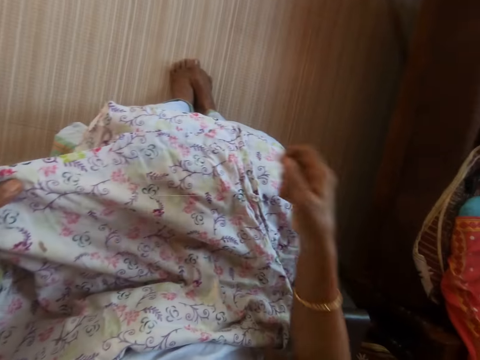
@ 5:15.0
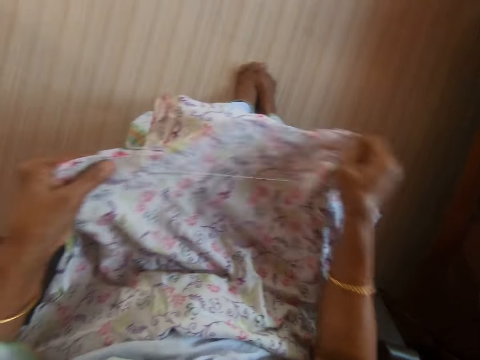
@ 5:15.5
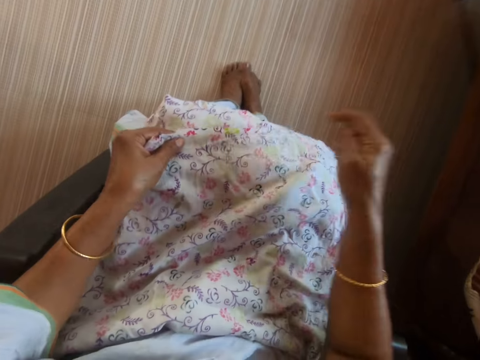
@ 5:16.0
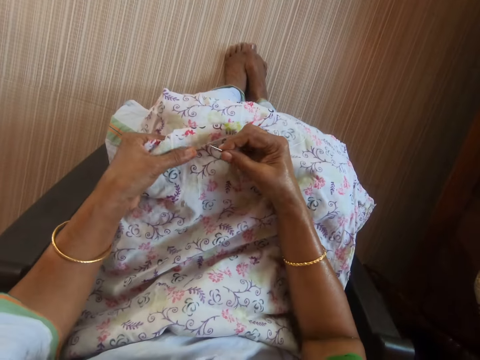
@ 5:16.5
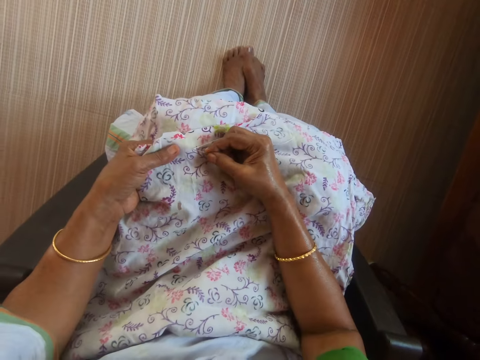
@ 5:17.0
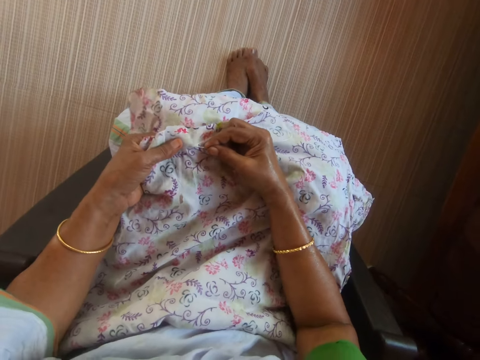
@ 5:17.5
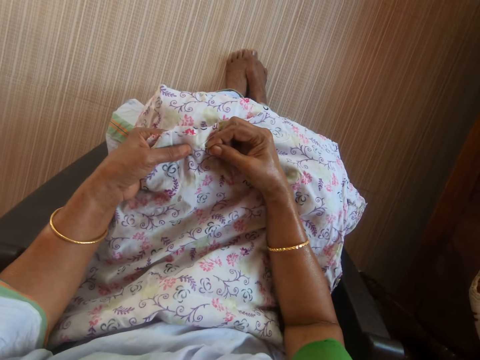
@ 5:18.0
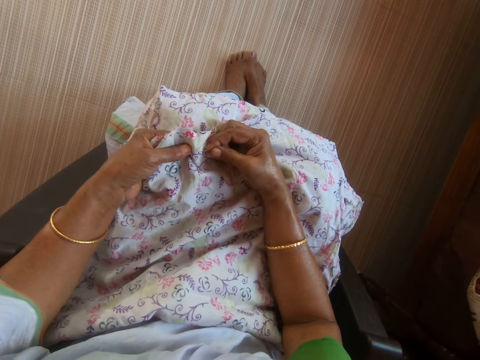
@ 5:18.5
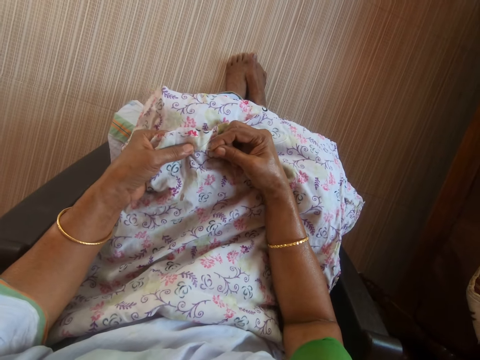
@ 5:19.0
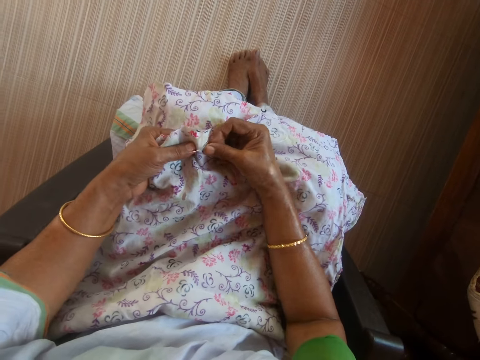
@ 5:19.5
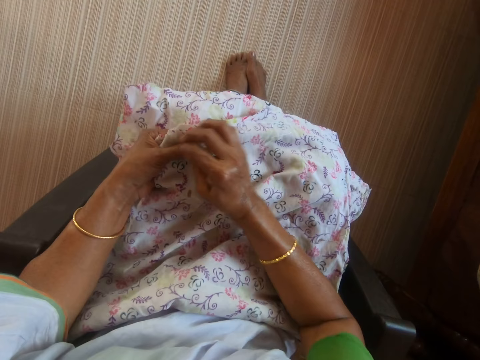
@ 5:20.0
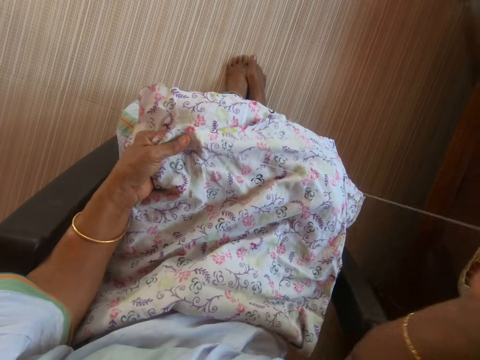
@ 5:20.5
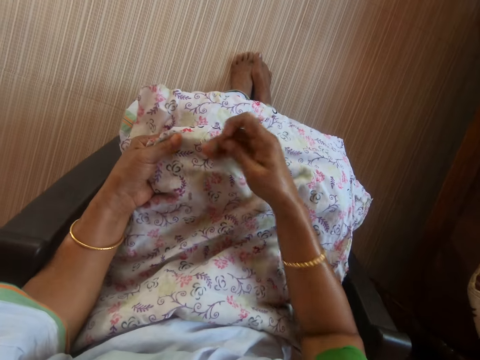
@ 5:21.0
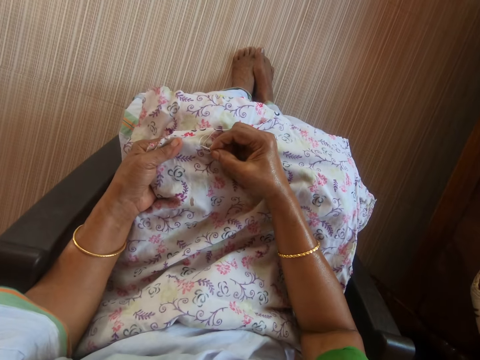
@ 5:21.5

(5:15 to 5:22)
The camera wearer adjusts the cloth with both hands. She sews the cloth in her left hand with the needle and thread in her right hand.

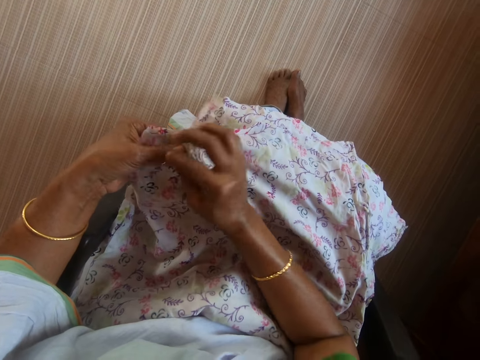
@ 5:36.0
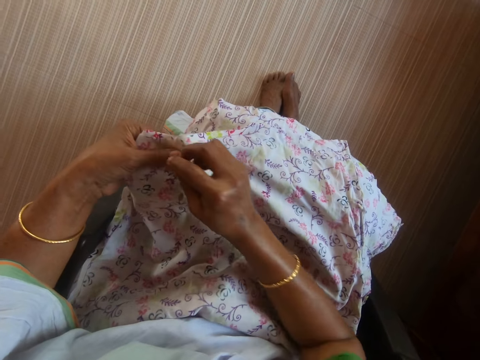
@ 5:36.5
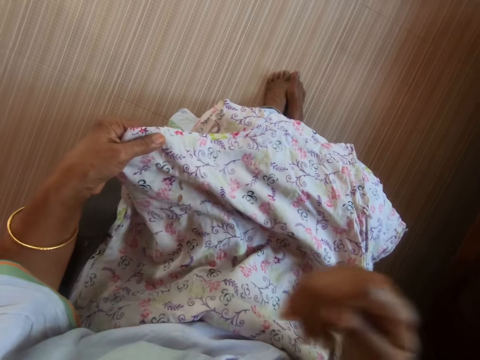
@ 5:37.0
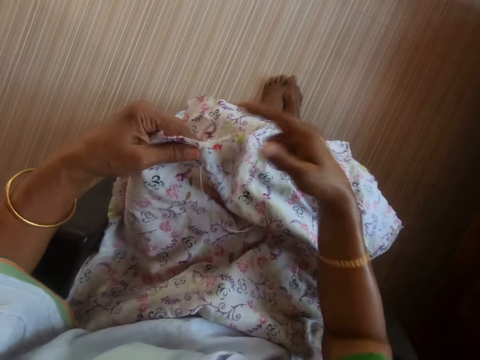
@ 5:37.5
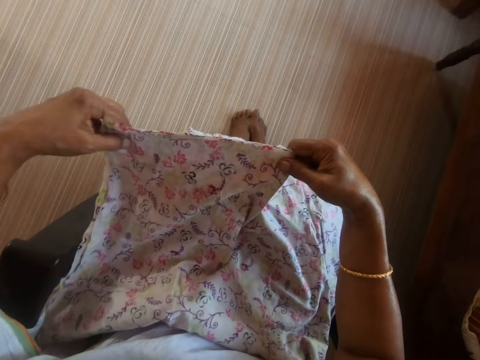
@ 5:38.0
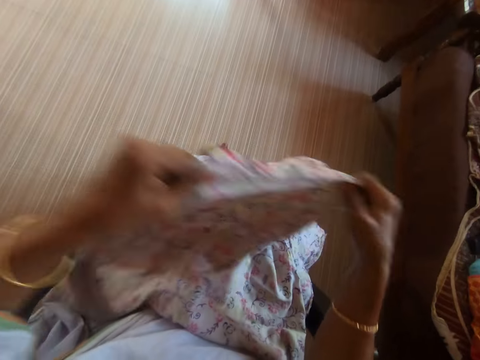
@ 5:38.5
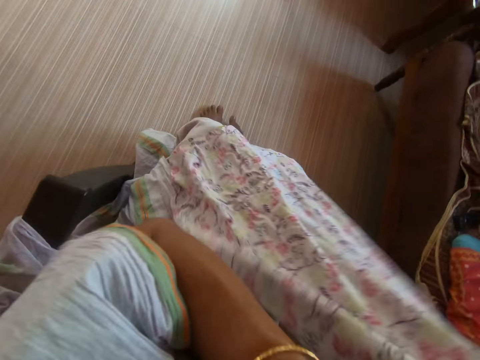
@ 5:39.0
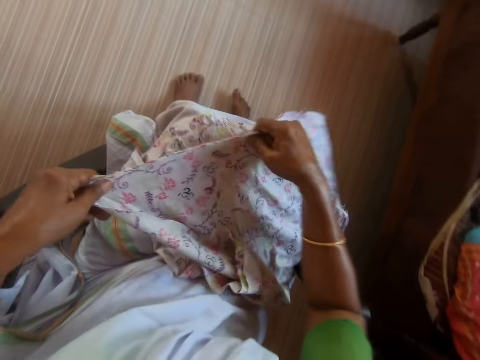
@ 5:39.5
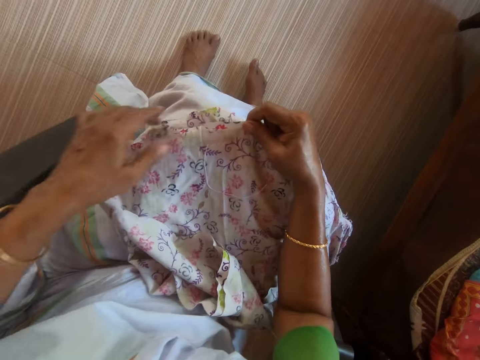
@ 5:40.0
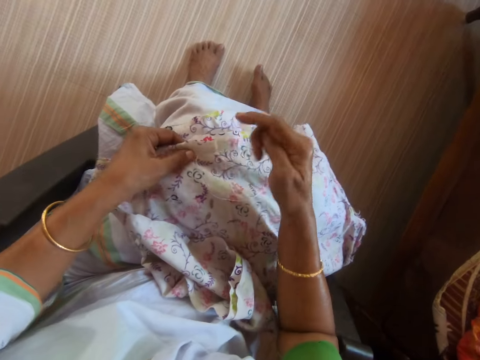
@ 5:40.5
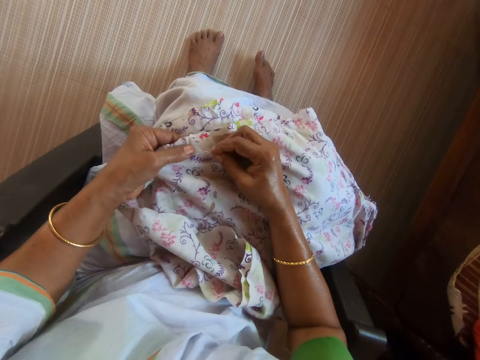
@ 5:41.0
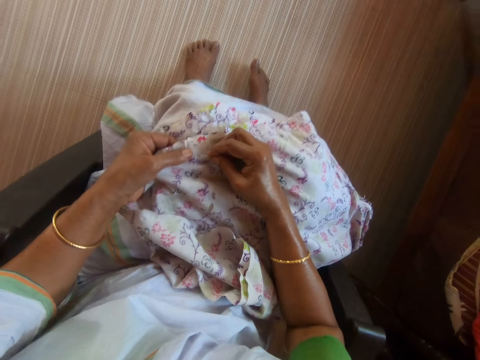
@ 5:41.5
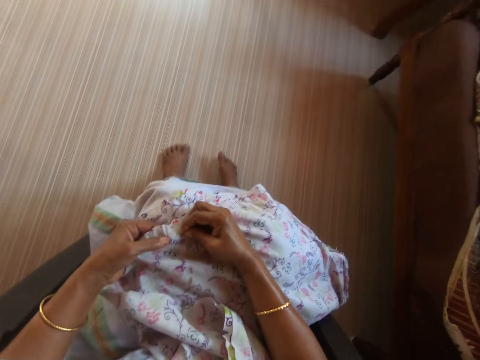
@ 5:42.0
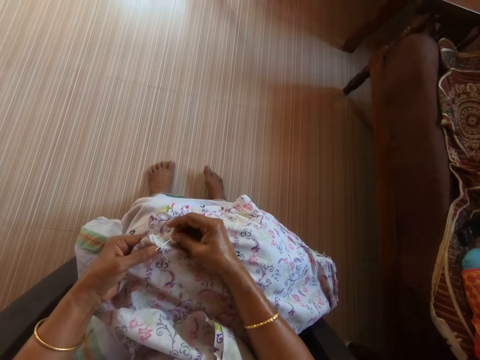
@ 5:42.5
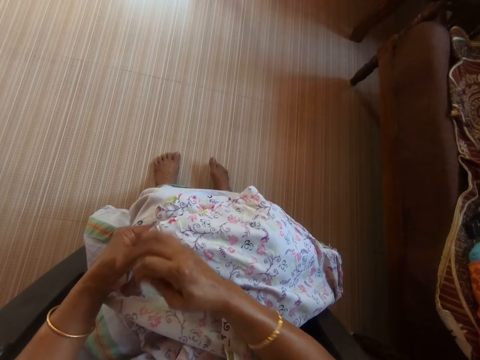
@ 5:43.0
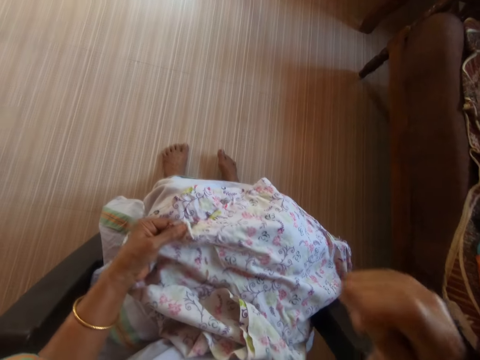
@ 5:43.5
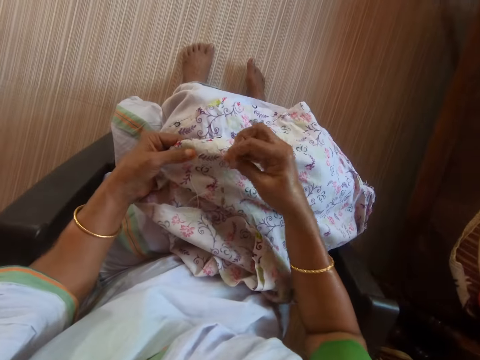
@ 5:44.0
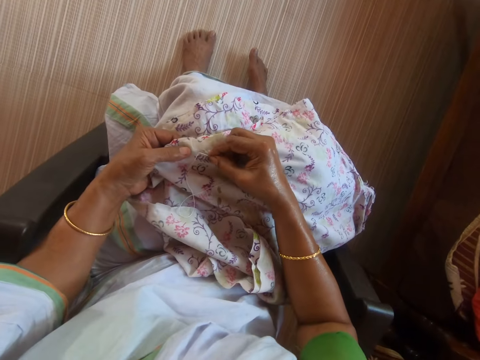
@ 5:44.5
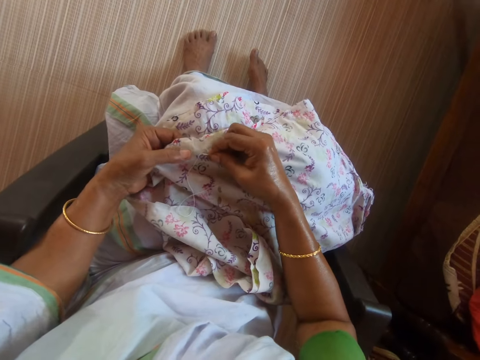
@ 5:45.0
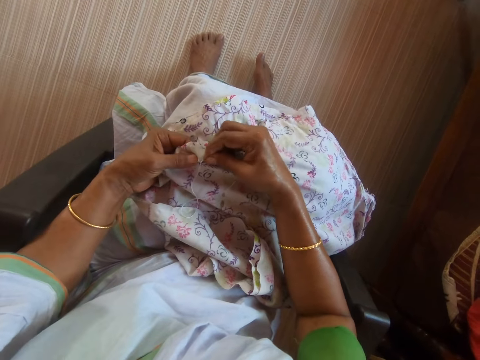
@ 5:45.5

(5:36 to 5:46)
The camera wearer raises the cloth with both hands. She places the cloth on her lap with both hands. She sews the cloth in her left hand with the needle and thread in her right hand.

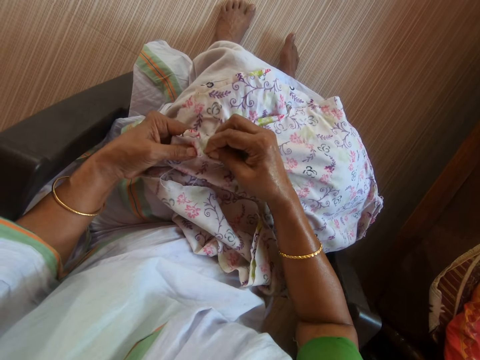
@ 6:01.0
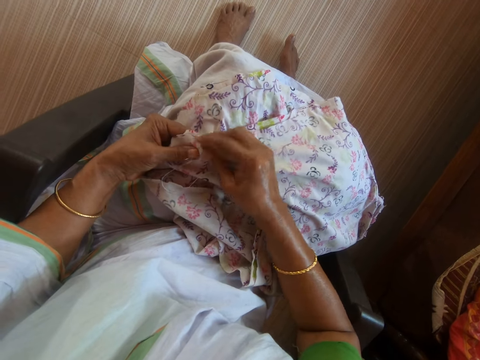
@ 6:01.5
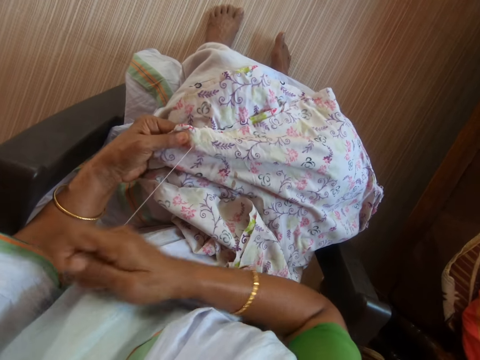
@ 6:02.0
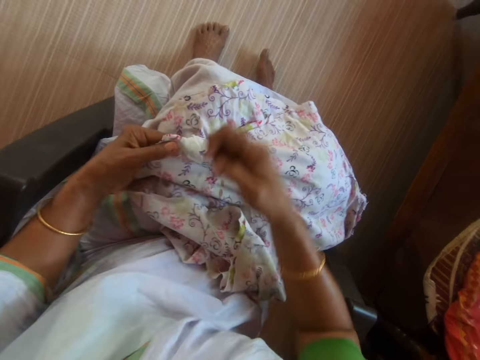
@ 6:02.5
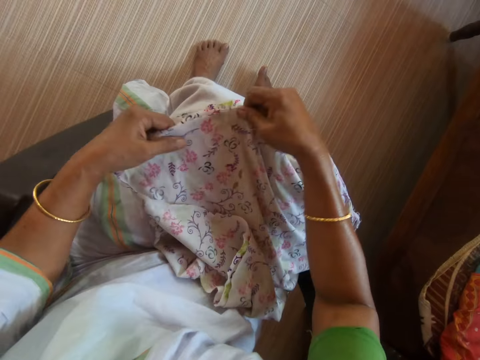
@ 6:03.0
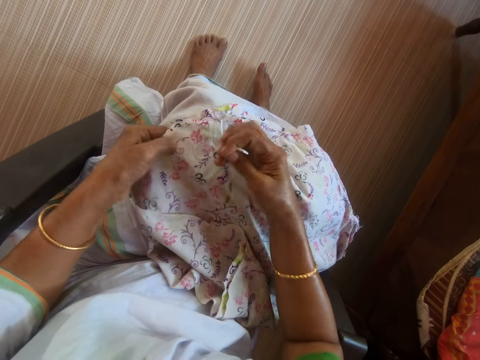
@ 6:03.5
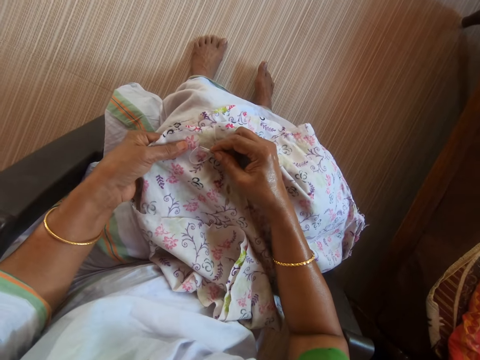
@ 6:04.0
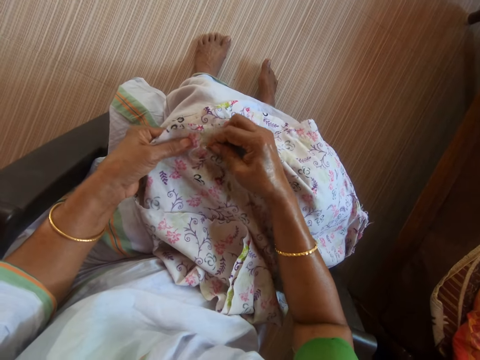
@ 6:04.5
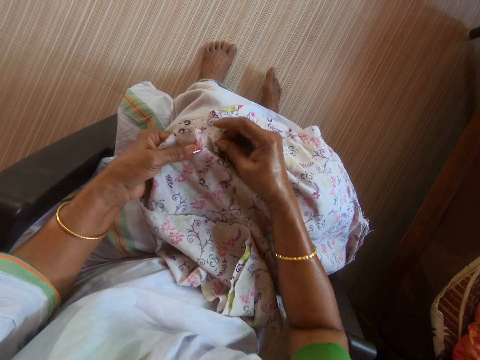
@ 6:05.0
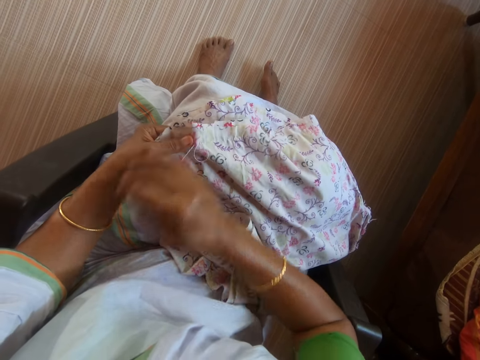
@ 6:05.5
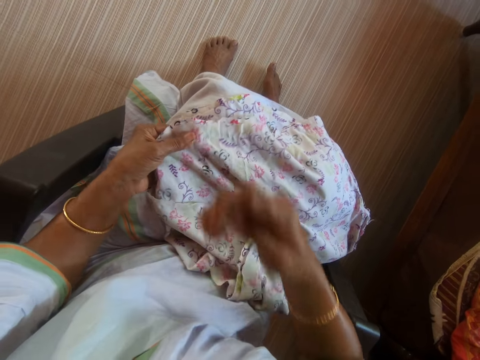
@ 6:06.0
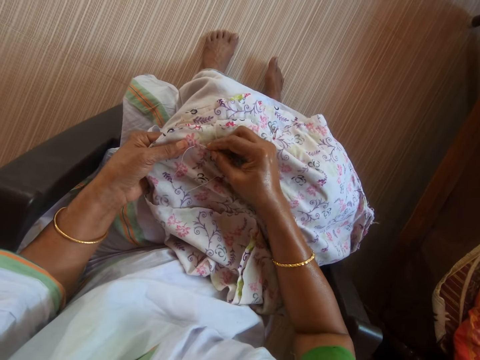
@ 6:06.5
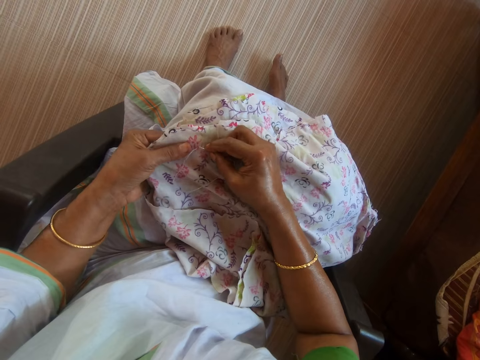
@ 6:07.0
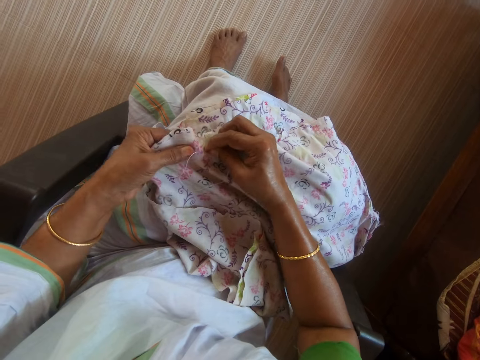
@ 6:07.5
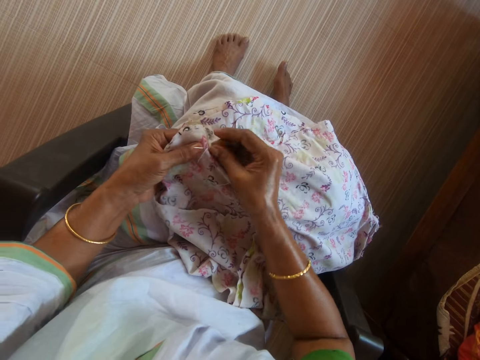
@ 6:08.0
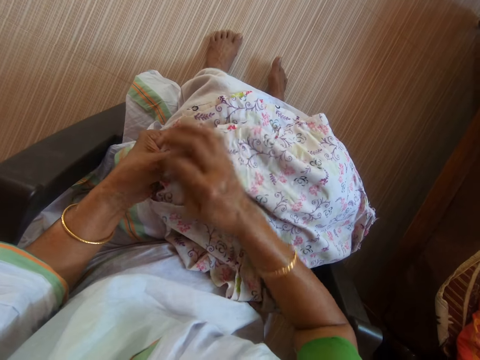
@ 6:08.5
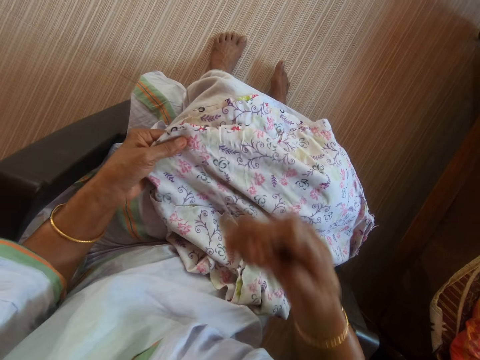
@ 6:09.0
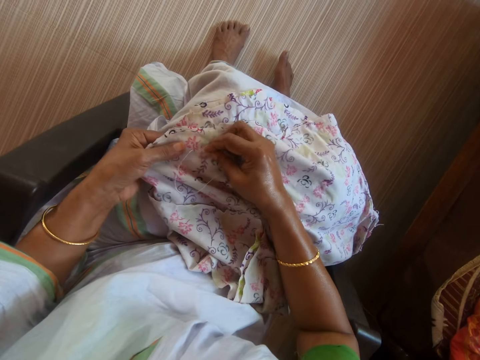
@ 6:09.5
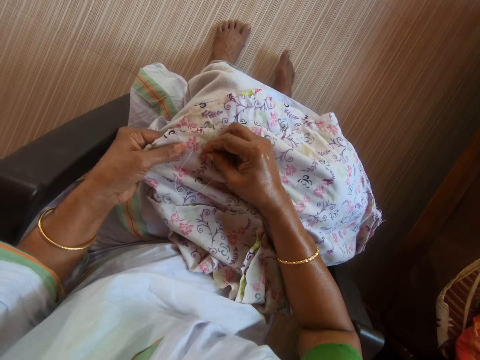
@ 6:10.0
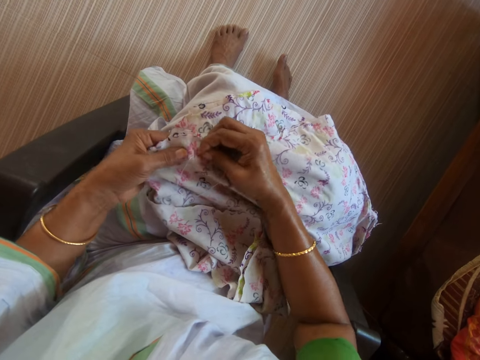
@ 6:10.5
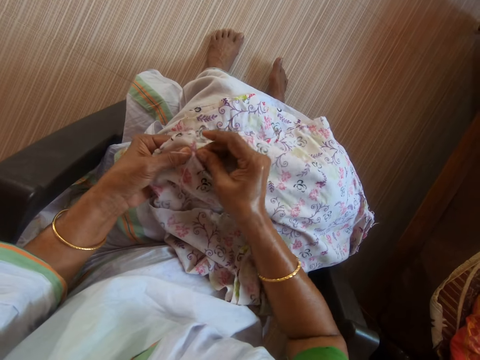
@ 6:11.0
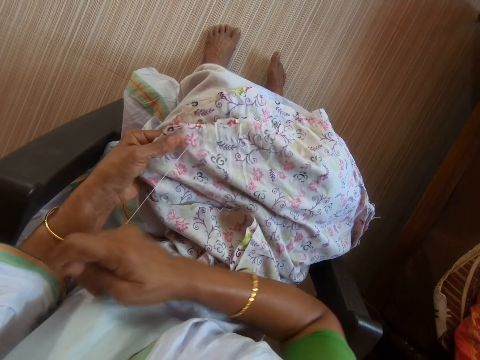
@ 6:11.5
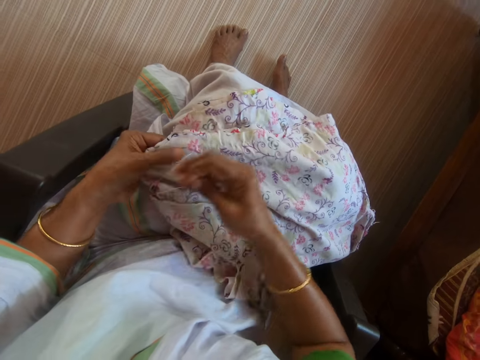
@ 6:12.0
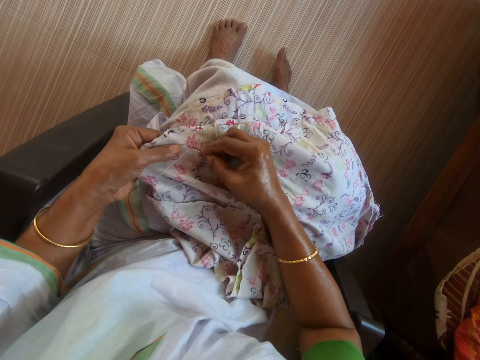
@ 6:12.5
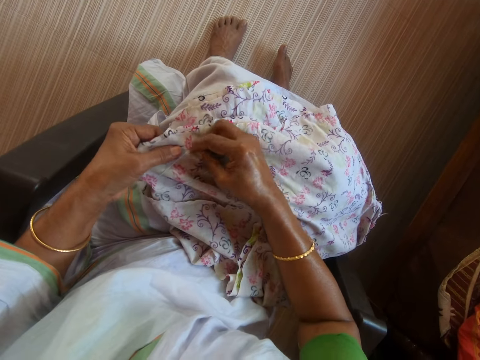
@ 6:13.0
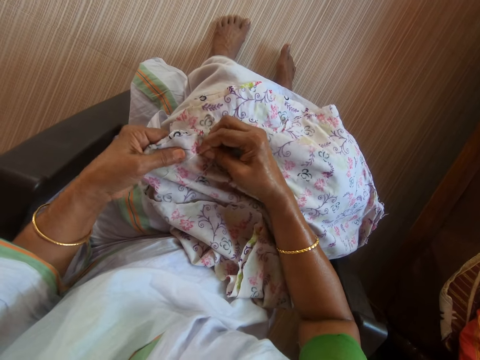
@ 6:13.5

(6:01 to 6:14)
The camera wearer adjusts the cloth in her left hand with her right hand. She sews the cloth in her left hand with the needle and thread in her right hand.
